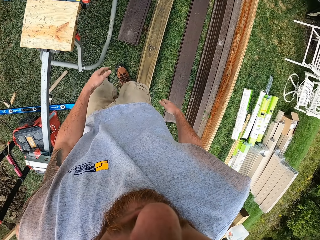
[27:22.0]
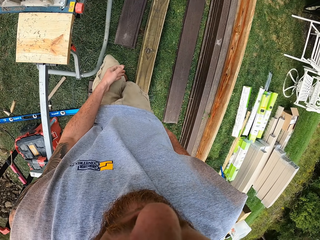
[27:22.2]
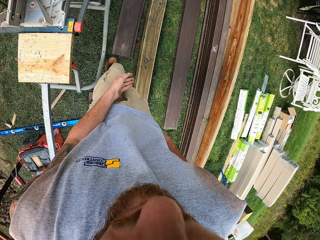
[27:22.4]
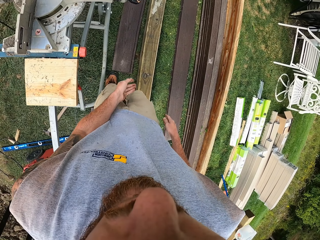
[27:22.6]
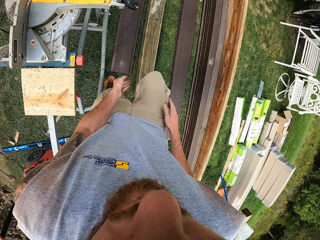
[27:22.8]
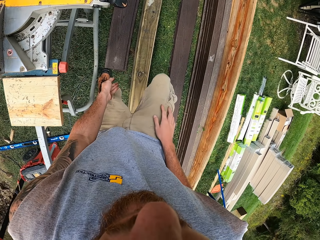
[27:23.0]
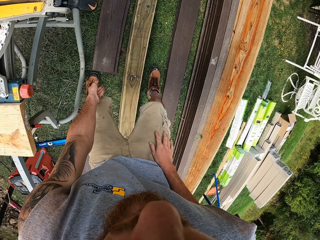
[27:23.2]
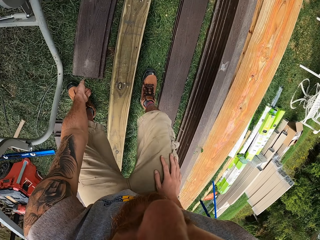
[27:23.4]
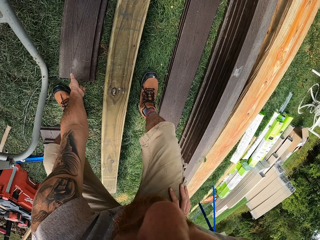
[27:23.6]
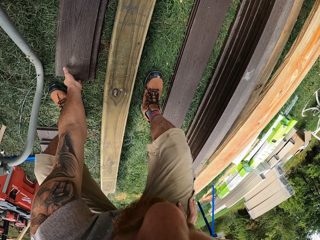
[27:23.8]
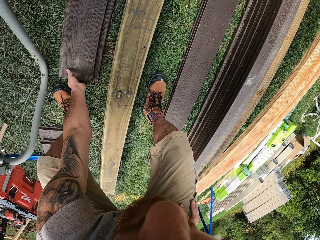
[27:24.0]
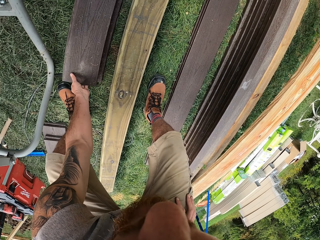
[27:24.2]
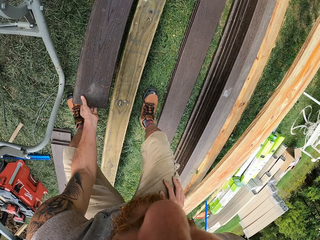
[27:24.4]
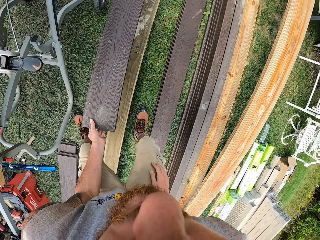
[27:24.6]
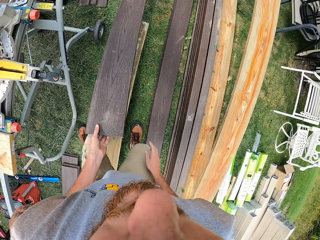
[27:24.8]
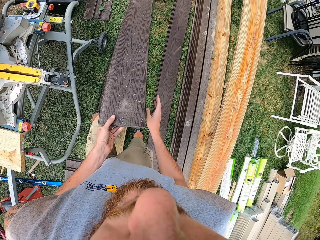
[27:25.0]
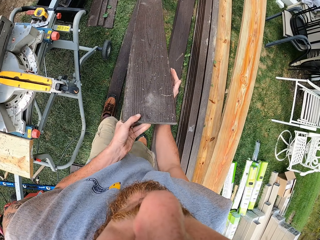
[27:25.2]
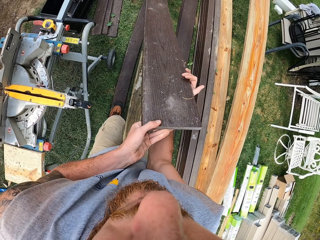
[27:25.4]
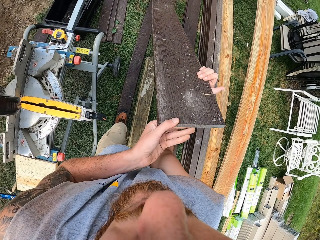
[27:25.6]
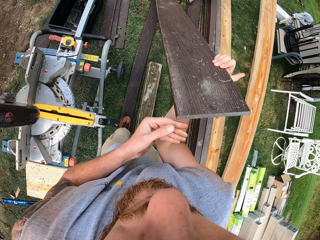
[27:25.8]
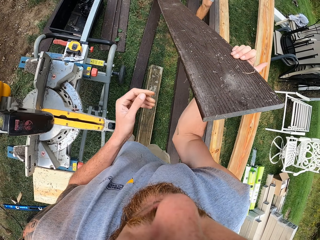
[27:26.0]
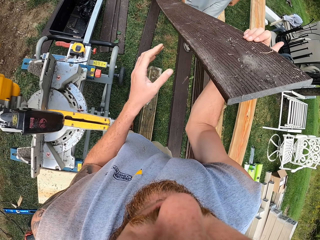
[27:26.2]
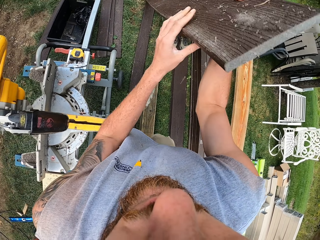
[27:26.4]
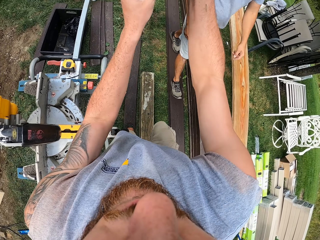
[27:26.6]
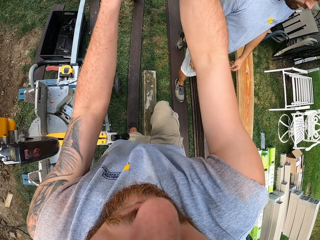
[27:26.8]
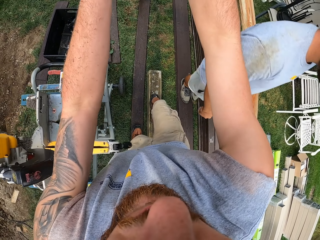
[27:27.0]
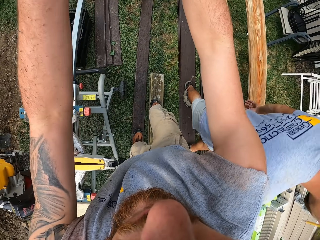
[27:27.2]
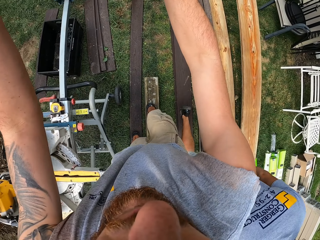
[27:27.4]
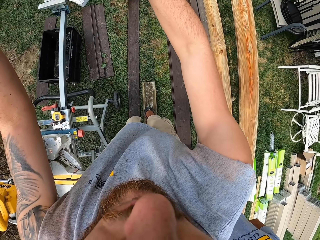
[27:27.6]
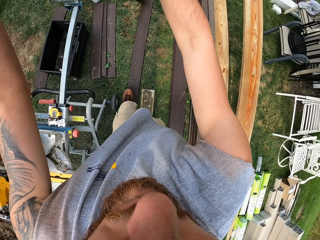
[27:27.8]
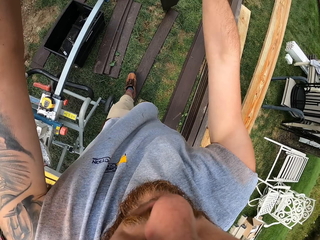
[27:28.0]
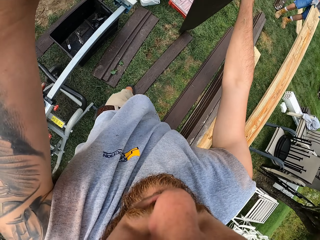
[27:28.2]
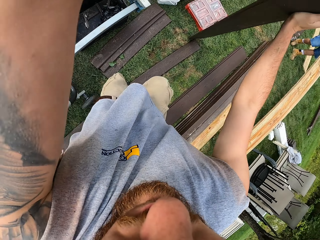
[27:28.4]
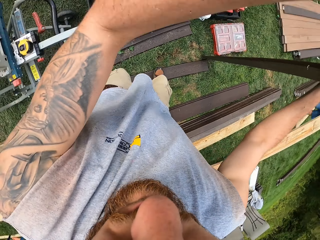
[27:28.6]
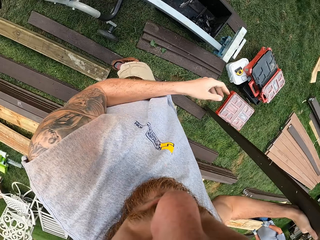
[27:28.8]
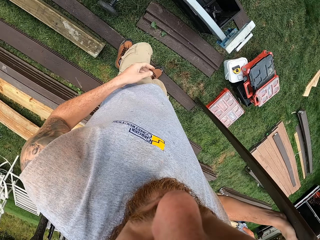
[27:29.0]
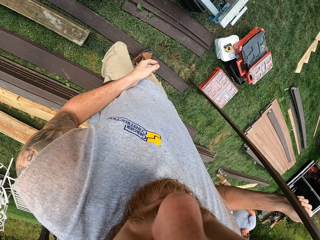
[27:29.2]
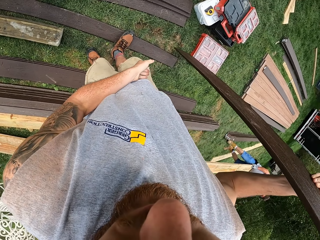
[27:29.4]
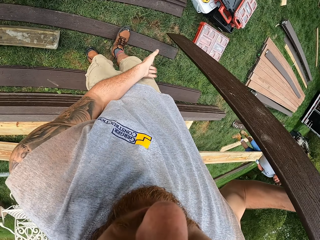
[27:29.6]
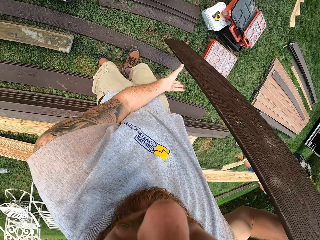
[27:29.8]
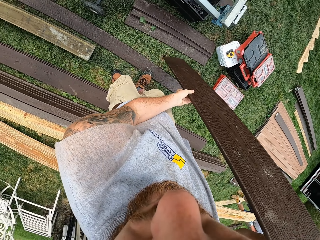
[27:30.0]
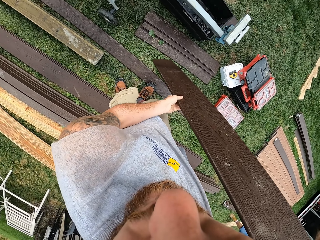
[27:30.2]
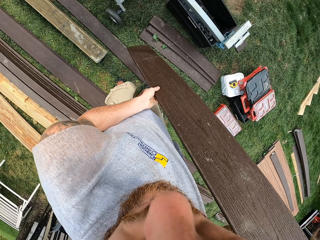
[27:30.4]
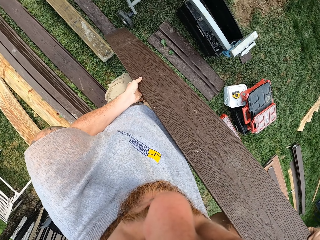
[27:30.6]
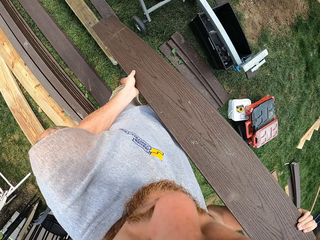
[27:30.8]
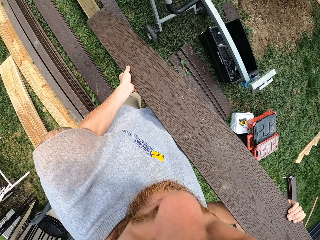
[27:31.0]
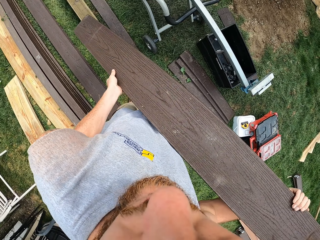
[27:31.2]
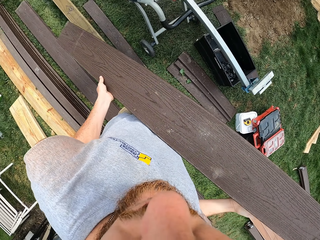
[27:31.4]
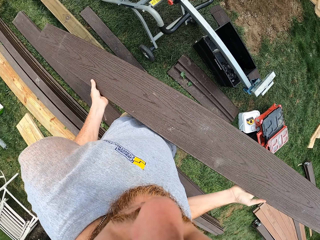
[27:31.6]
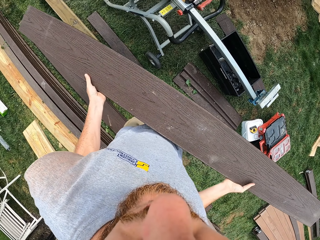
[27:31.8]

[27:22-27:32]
The camera wearer picks the timber from the ground.

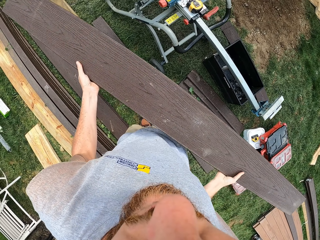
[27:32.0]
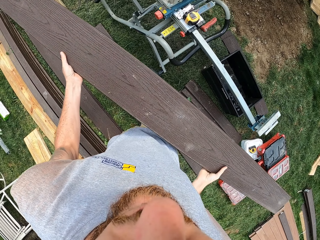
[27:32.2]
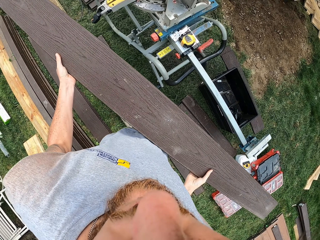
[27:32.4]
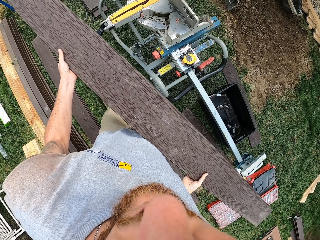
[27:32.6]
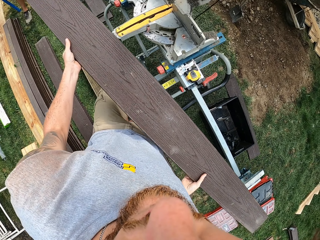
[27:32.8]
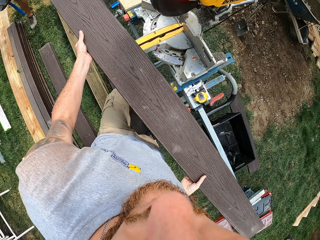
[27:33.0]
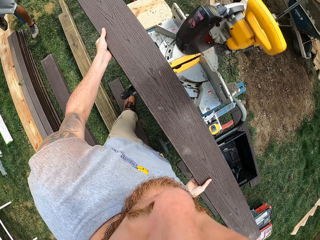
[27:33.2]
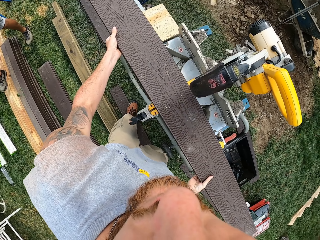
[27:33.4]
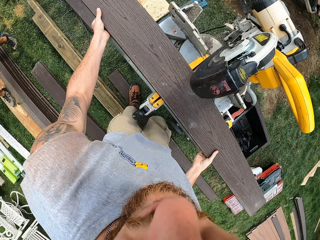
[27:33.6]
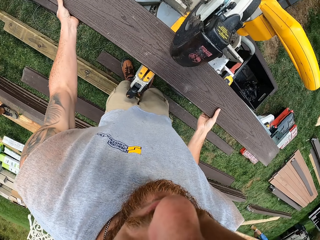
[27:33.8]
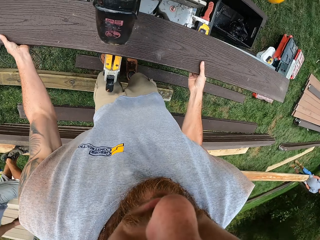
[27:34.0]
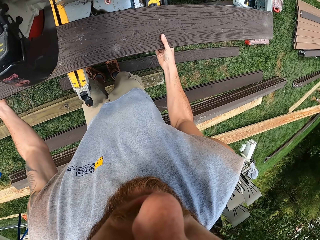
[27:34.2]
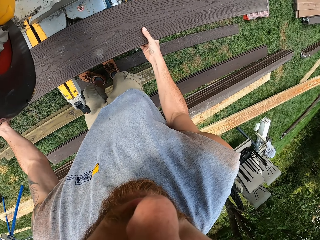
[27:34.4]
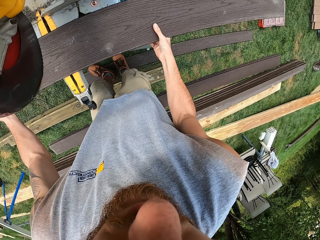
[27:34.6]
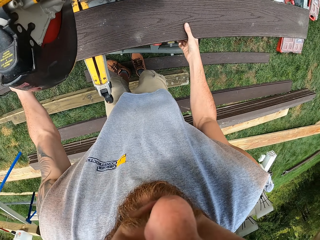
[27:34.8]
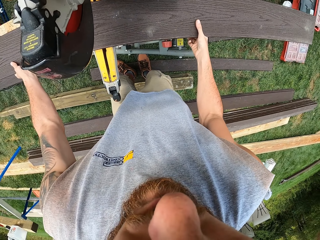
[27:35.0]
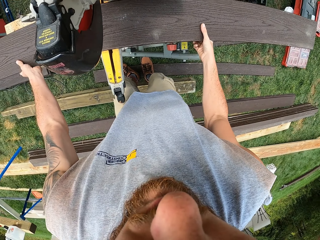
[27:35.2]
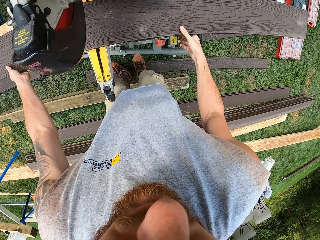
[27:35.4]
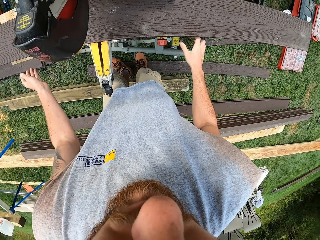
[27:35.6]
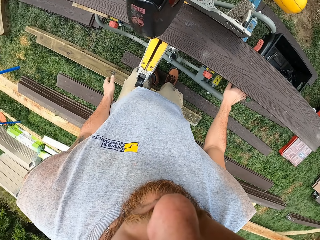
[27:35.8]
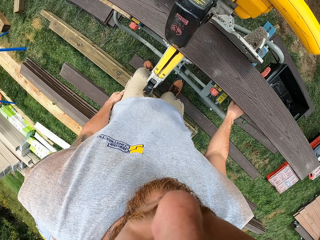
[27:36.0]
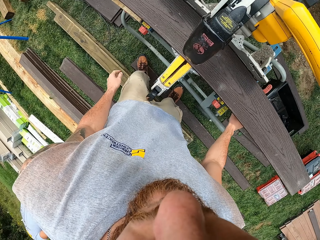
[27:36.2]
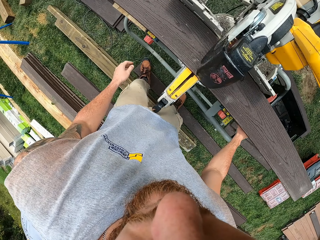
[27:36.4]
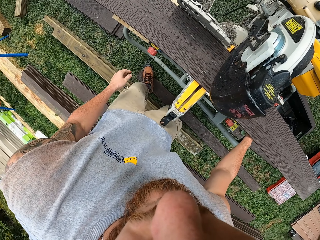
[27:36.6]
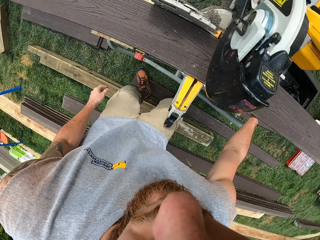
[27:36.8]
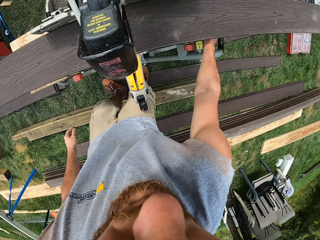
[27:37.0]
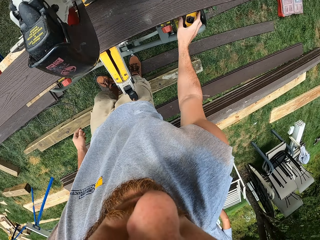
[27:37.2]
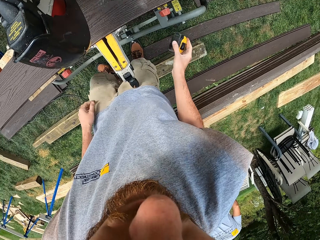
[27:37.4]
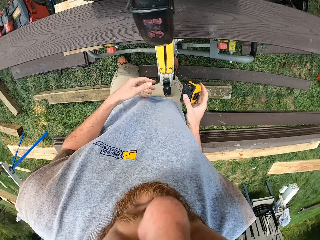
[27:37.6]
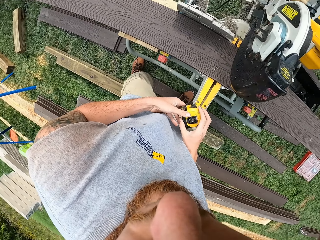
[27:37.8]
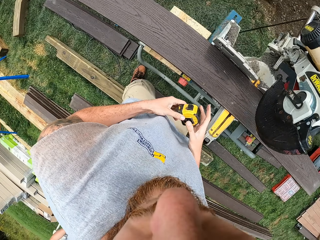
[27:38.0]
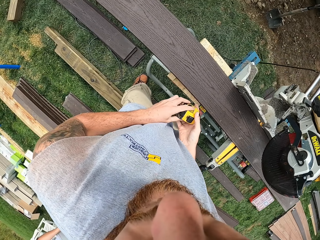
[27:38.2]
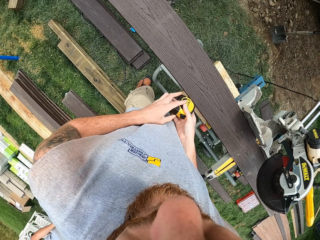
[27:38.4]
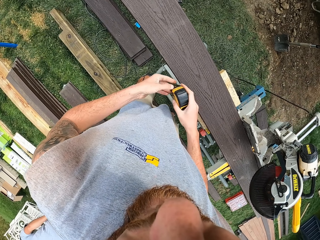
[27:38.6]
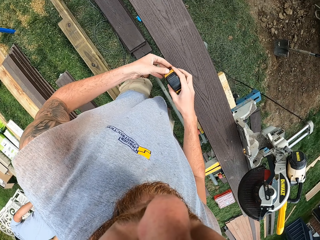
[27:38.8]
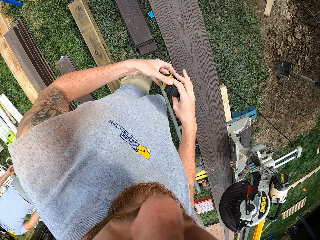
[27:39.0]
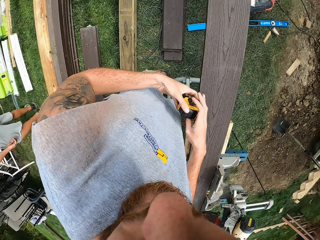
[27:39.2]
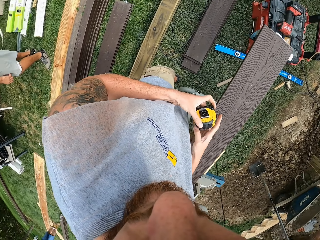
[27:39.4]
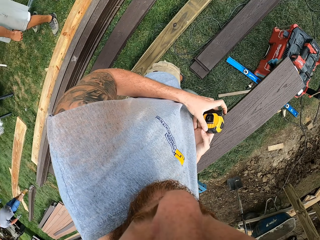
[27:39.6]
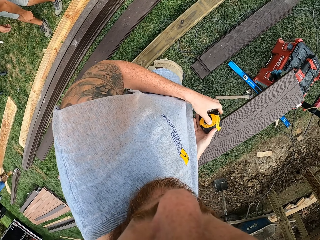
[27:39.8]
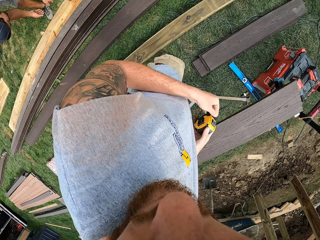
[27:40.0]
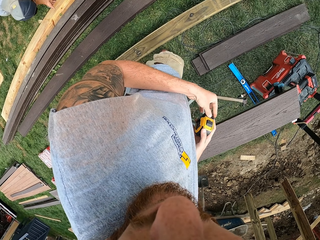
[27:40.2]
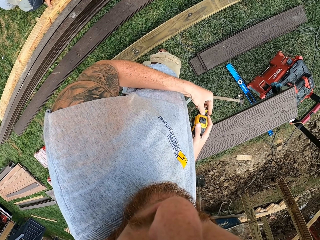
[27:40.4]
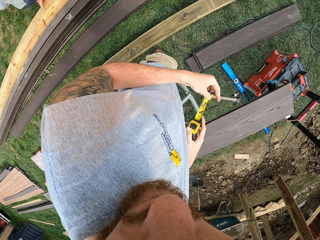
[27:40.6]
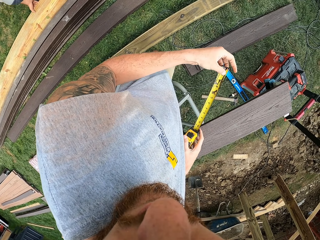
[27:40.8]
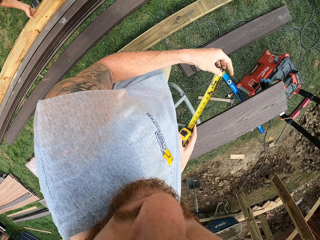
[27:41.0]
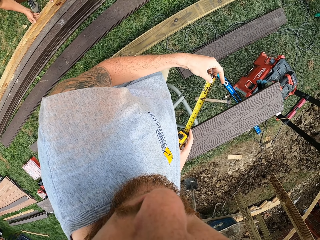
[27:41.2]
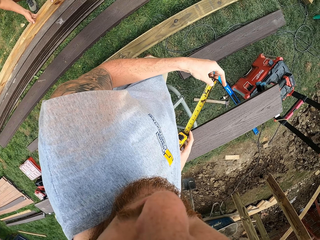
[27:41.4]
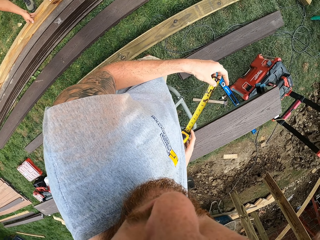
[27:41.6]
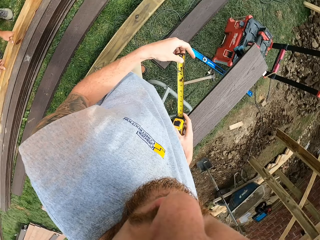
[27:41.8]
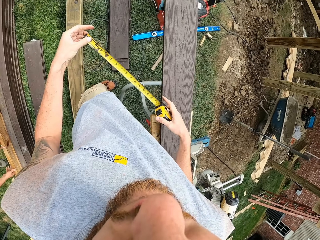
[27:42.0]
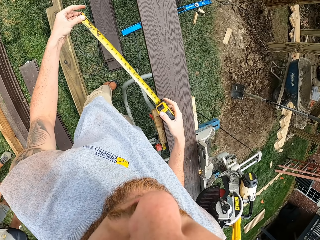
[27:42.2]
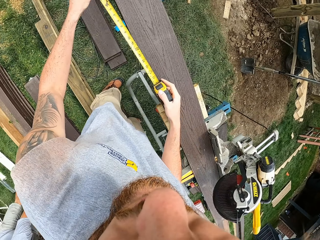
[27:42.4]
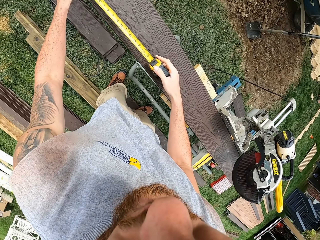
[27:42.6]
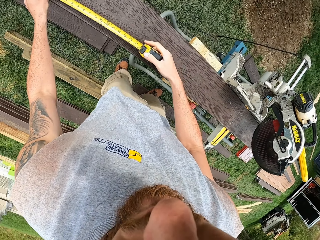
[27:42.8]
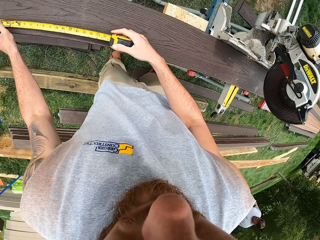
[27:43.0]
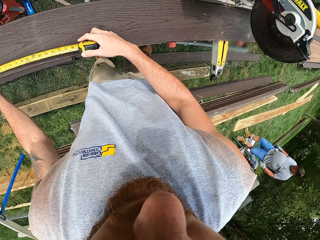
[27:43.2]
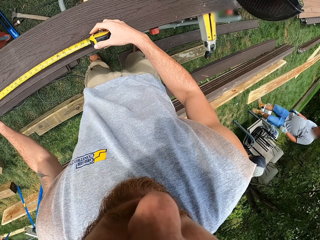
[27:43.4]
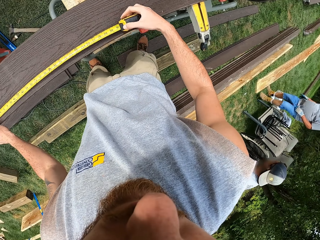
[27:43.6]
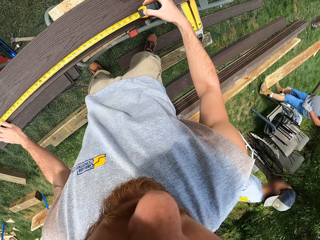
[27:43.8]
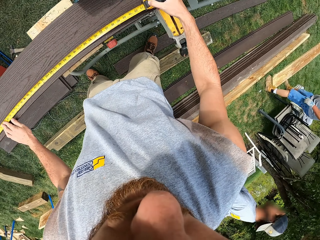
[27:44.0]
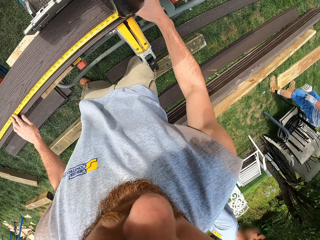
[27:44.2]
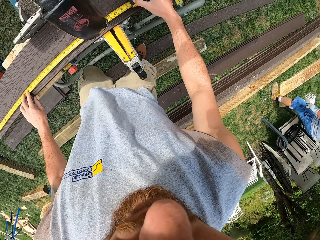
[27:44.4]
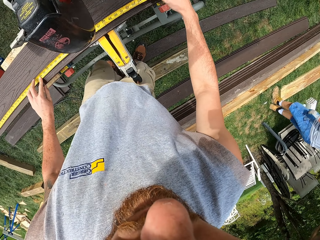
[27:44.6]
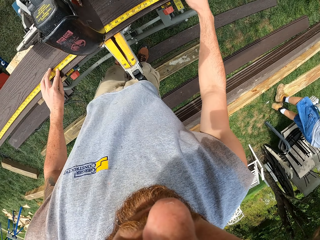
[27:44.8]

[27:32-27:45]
The camera wearer puts the timber on the woodcutting machine. They pick a tape measure. They open the tape measure. They measure the timber with the tape measure.
